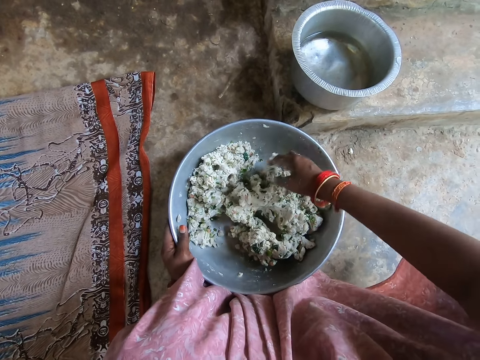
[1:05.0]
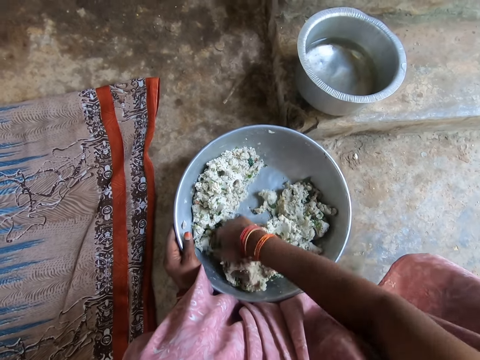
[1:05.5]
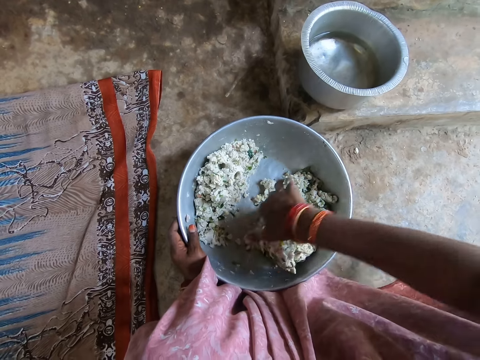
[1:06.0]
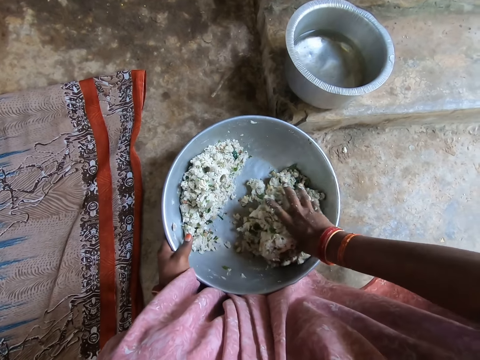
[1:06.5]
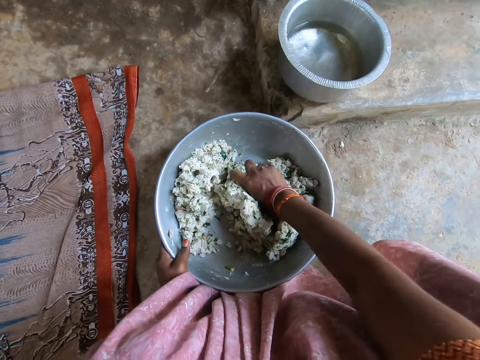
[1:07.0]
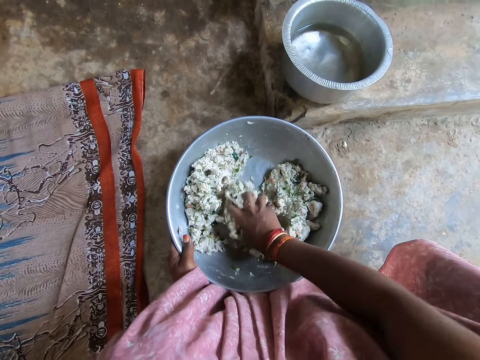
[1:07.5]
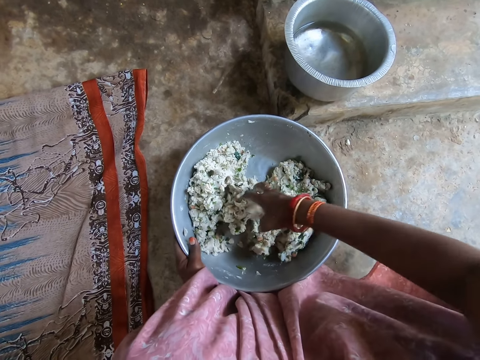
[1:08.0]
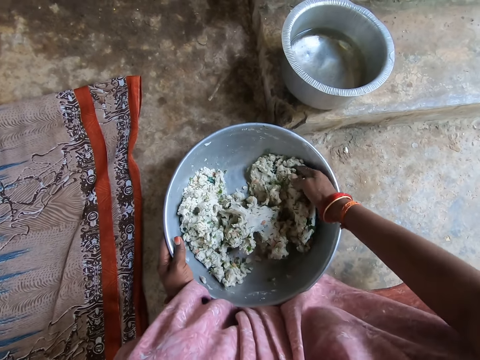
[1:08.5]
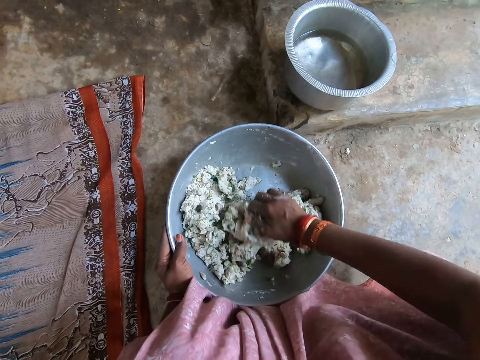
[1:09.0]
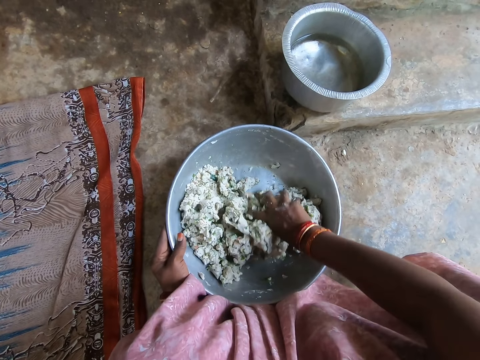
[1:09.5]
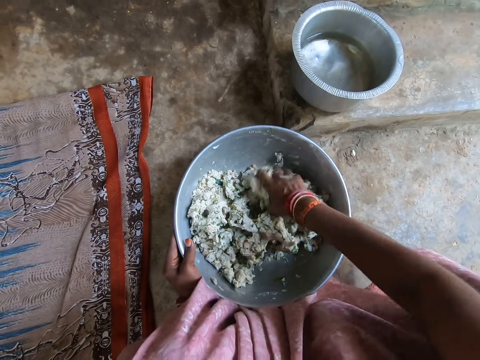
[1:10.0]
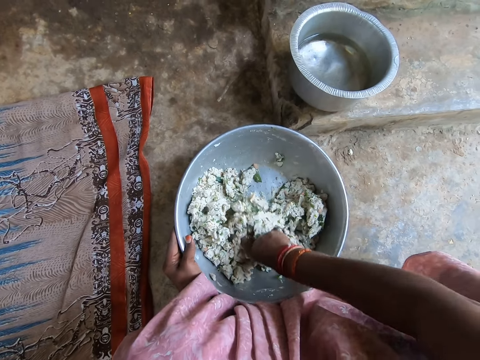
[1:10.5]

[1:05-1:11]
The camera wearer kneads the dough. They knead the dough repeatedly.

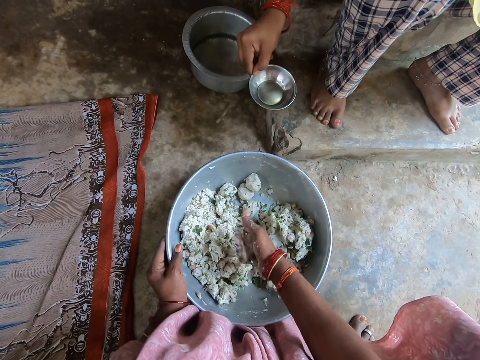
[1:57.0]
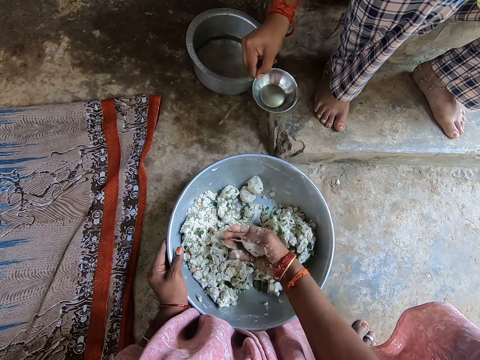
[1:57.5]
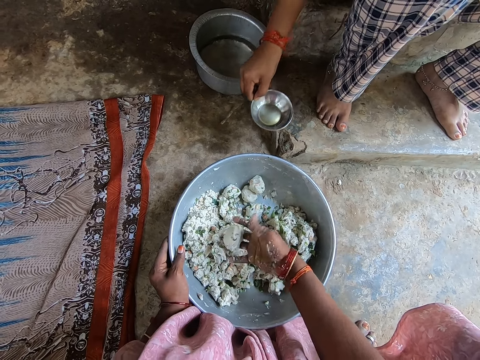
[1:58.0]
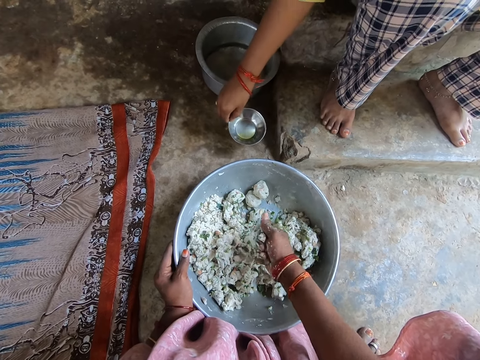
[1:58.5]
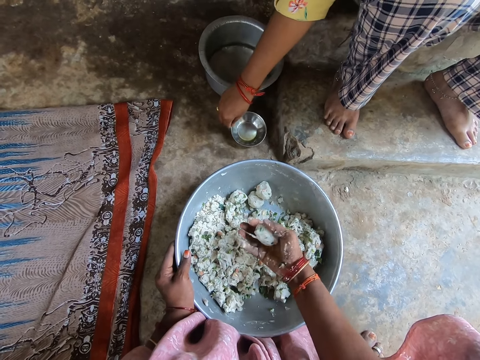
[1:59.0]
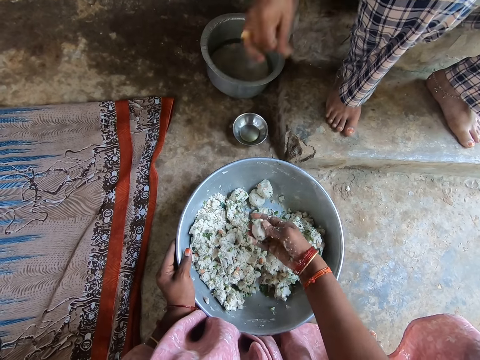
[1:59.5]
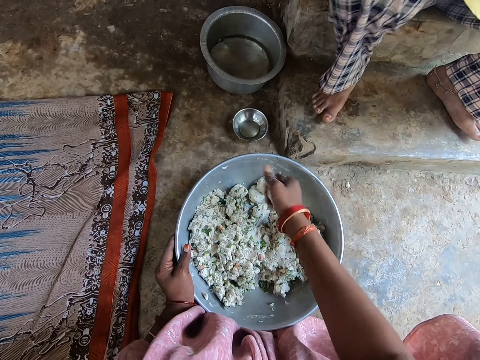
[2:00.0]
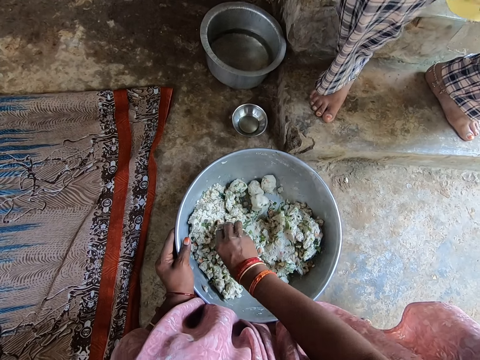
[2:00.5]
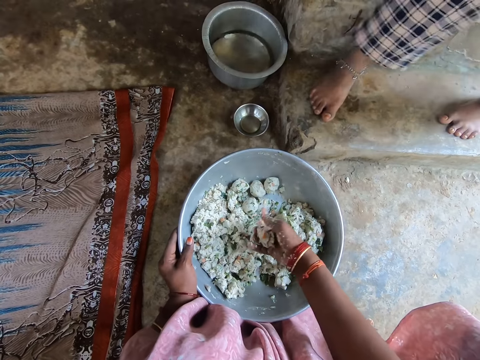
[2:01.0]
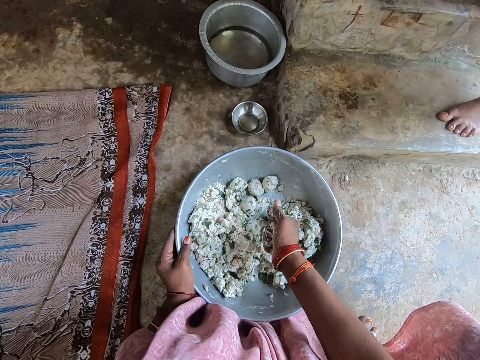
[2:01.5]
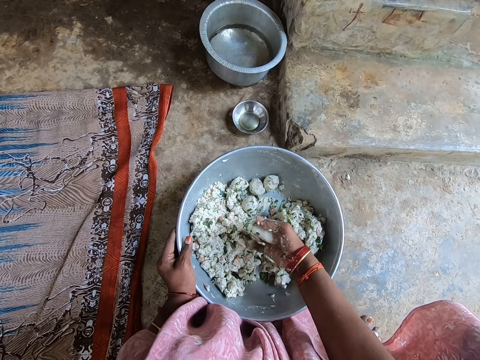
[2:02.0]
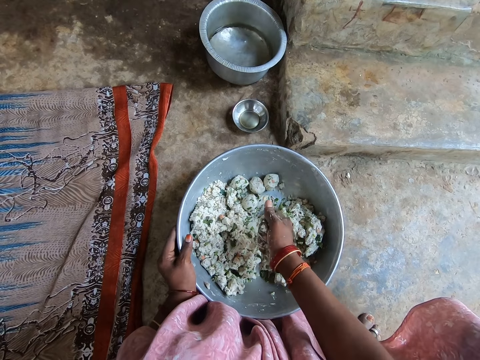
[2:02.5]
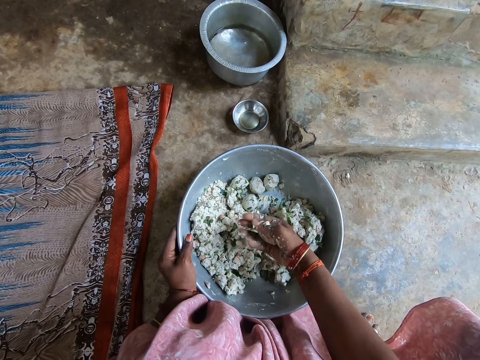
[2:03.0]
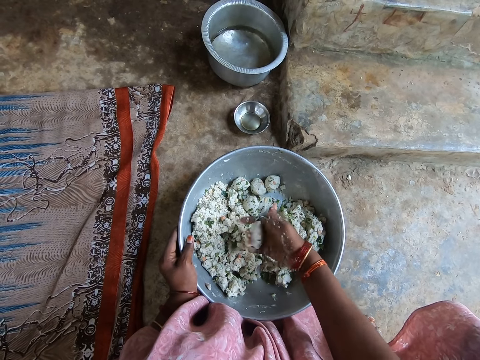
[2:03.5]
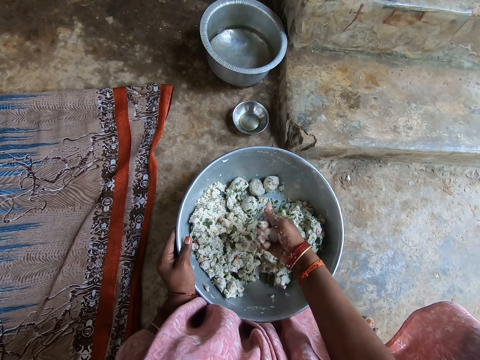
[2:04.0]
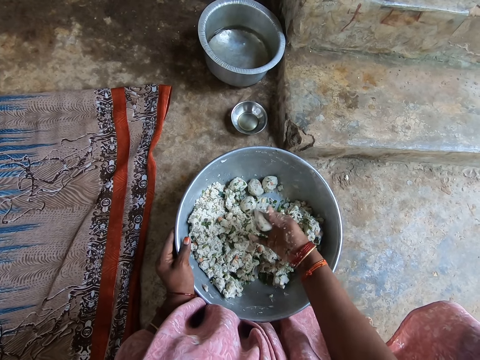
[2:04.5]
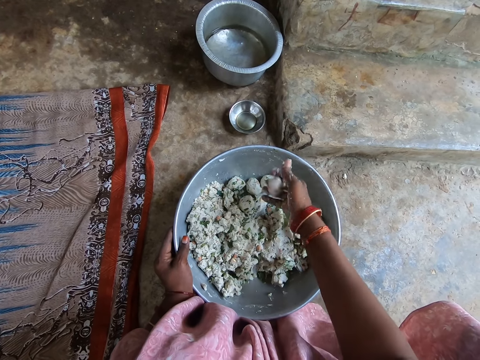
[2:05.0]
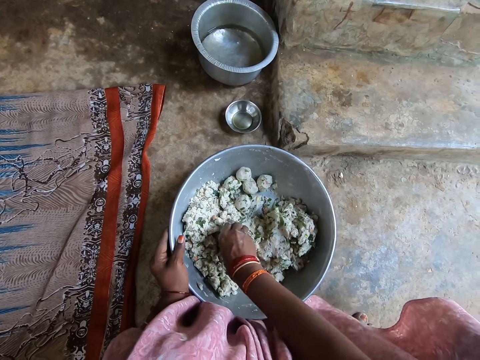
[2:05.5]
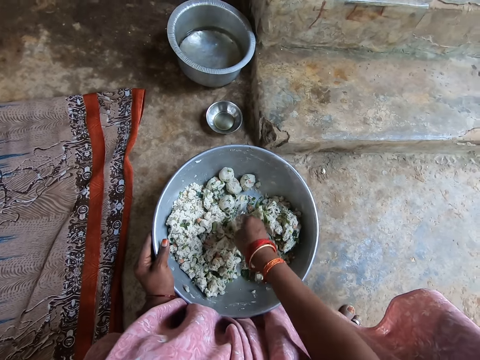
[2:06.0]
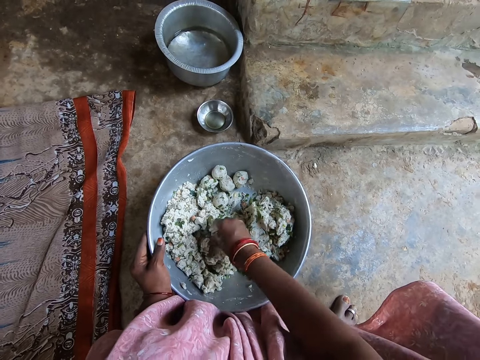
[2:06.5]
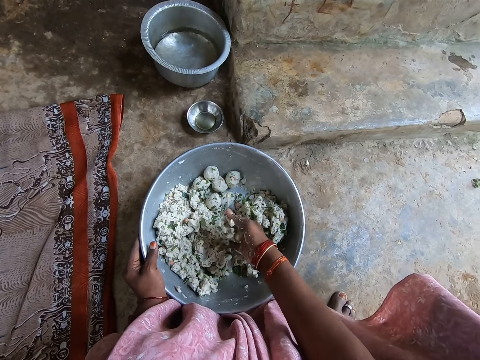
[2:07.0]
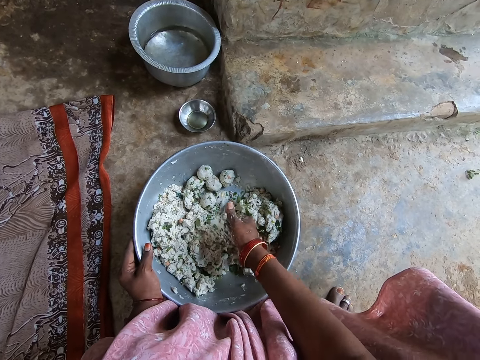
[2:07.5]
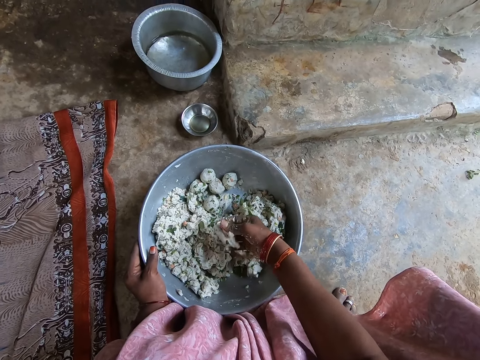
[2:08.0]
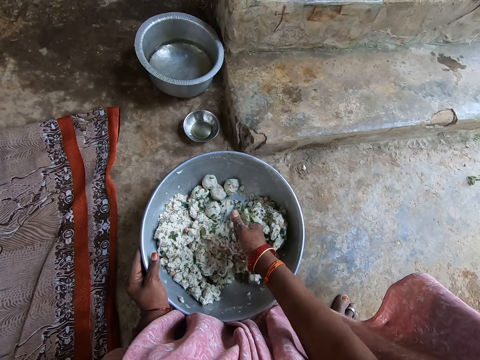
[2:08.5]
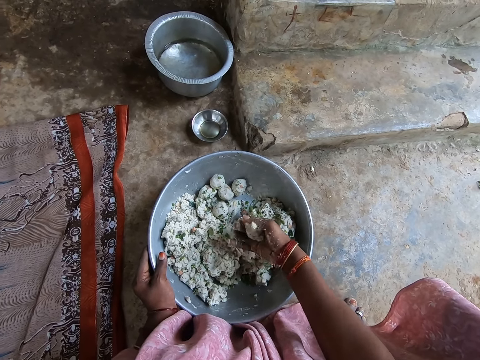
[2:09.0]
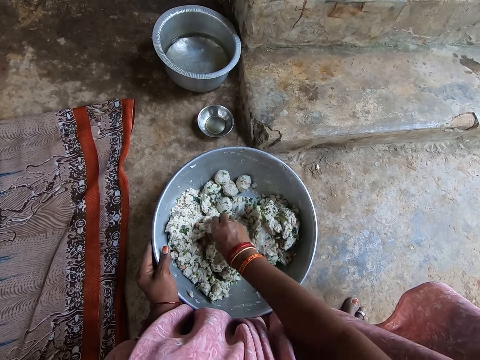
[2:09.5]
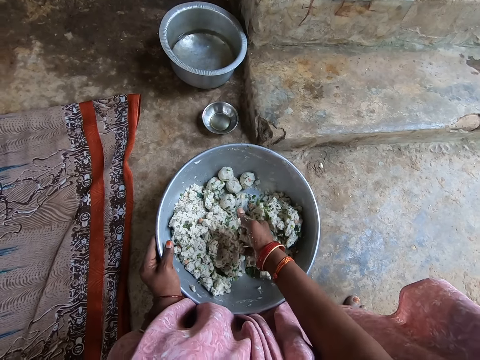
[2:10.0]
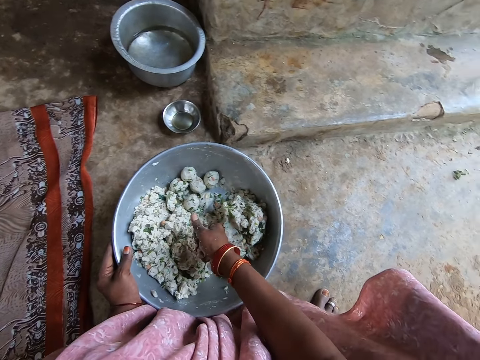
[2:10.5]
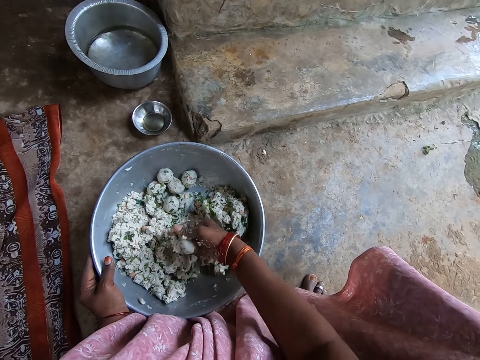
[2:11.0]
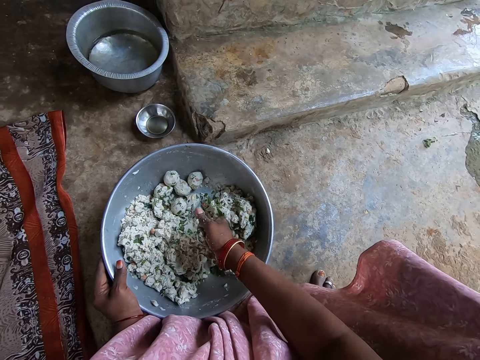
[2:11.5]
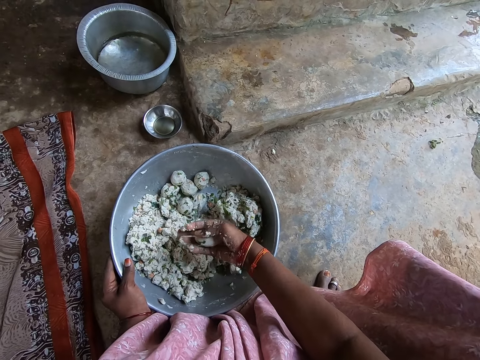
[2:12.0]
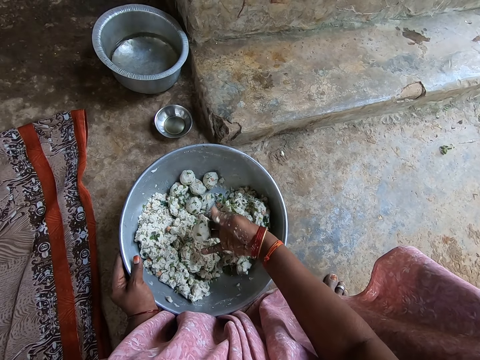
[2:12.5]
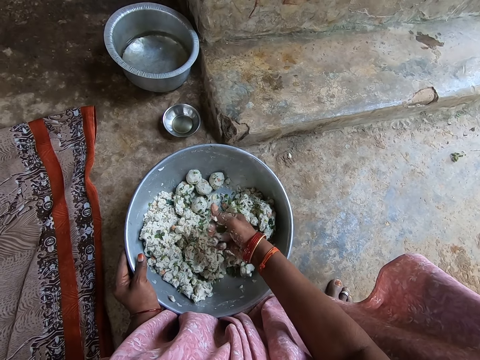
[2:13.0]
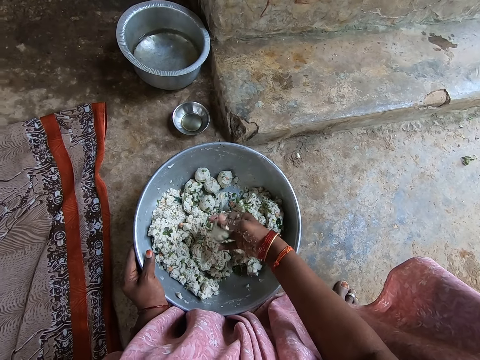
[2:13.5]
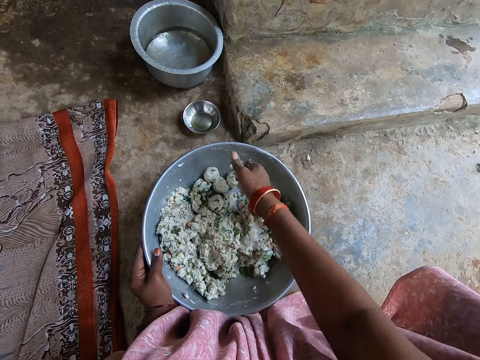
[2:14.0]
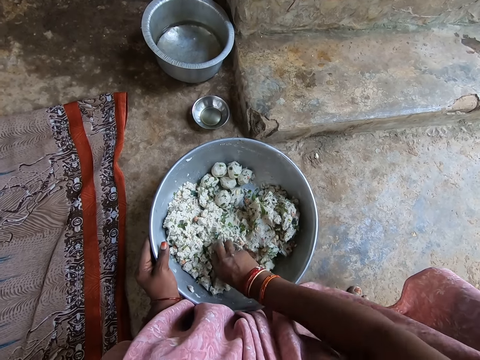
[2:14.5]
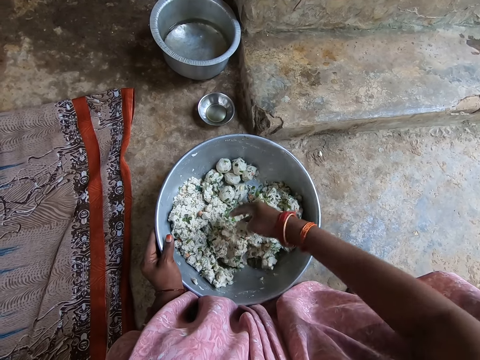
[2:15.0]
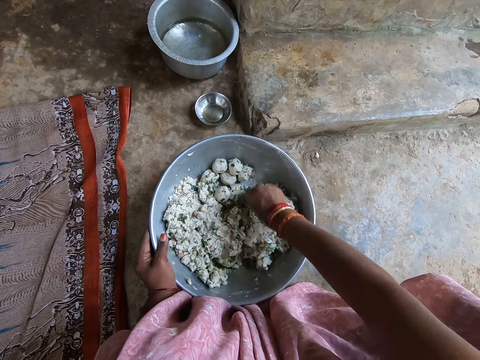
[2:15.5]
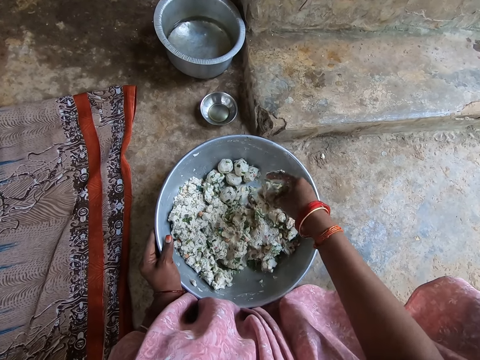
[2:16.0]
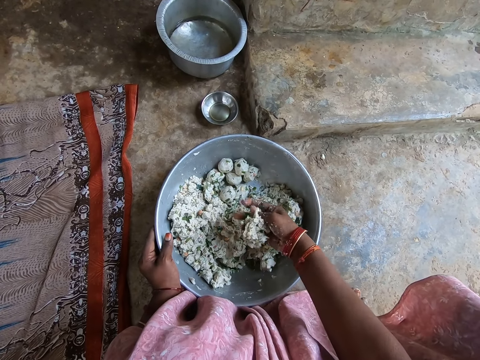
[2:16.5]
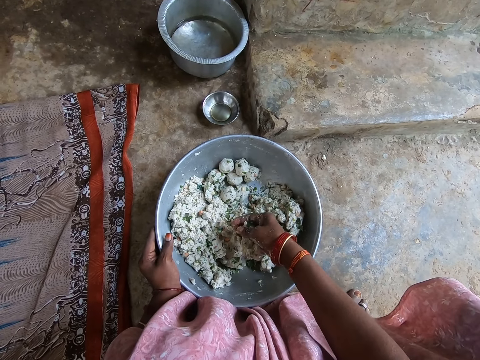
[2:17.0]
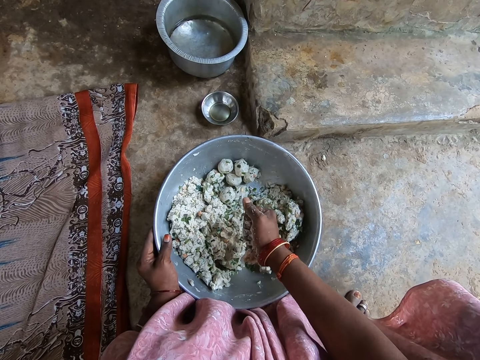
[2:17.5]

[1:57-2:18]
The camera wearer presses dough. They press the dough again. A man drops a bowl on the floor. The camera wearer drops the dough, picks the dough, and presses the dough. They drop the dough, pick the dough, and press the dough. They pick the dough and press the dough. They press the dough again. They drop the dough, pick the dough, and squeeze something.
